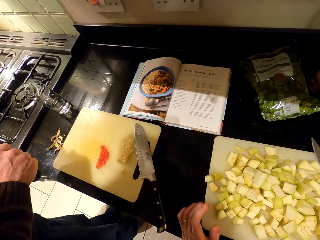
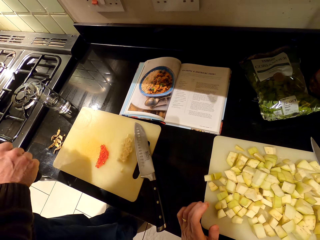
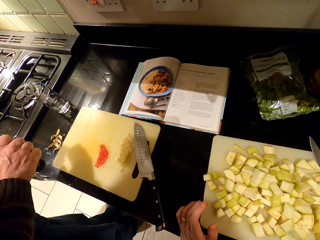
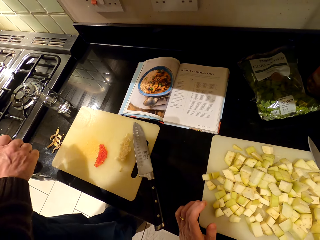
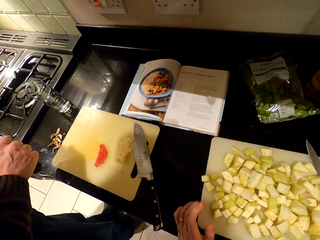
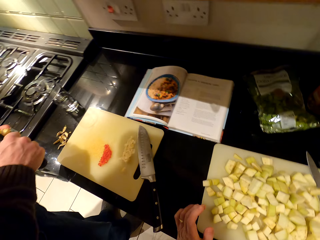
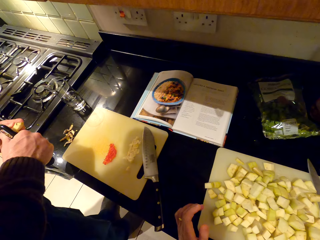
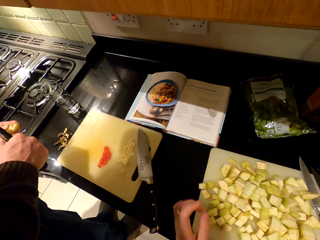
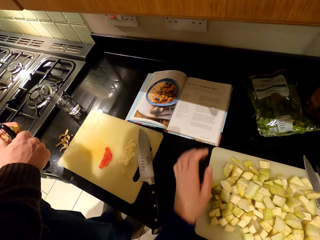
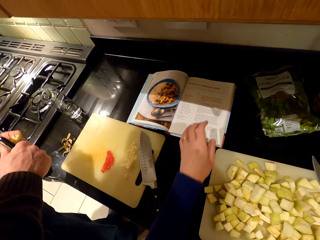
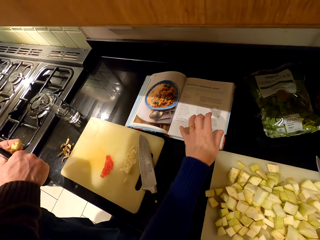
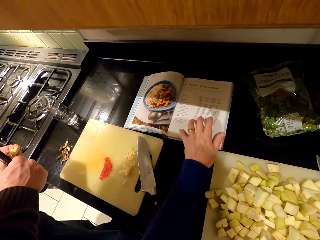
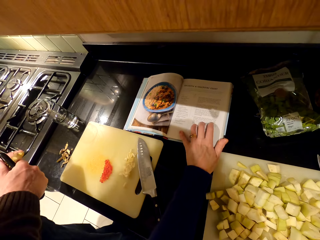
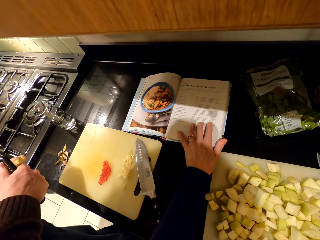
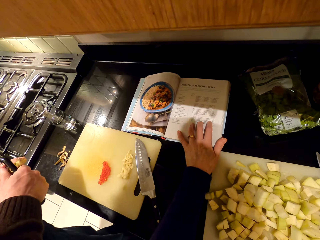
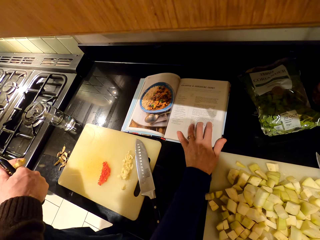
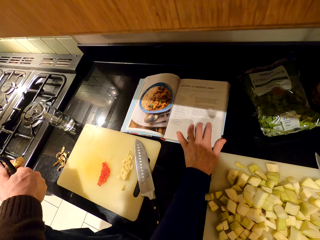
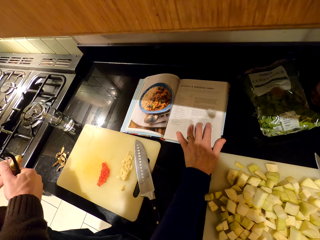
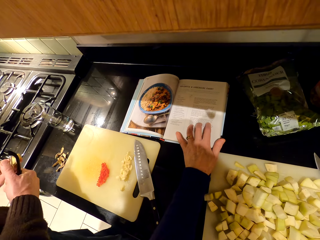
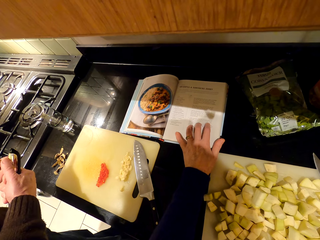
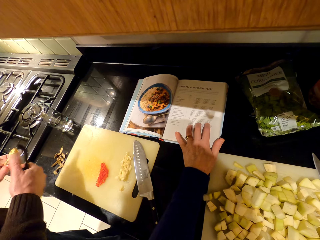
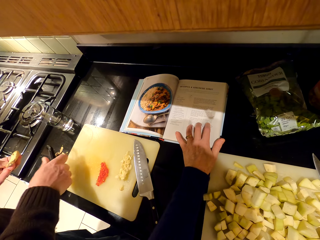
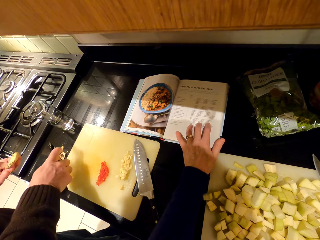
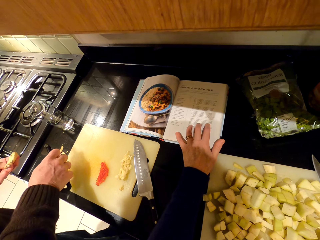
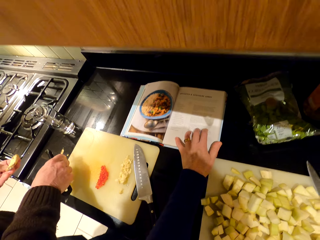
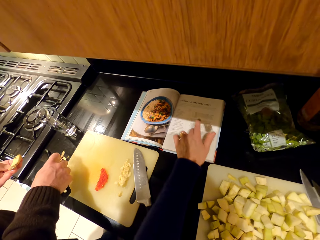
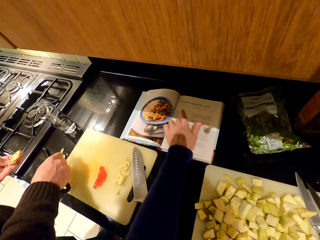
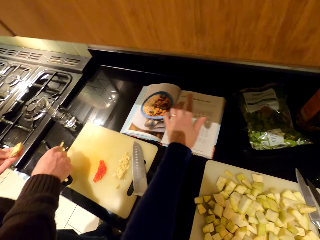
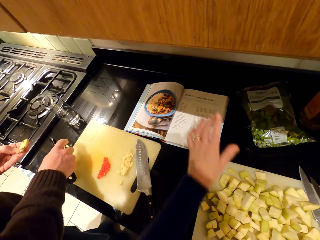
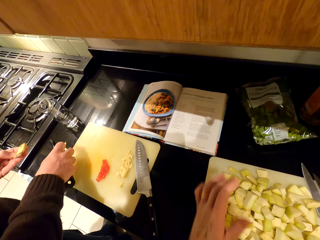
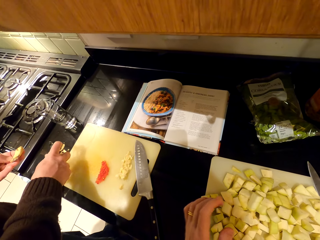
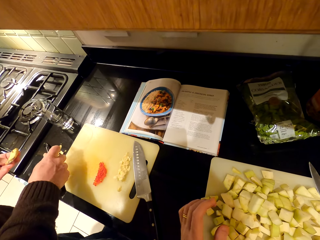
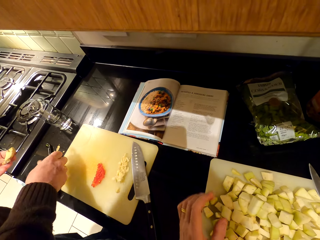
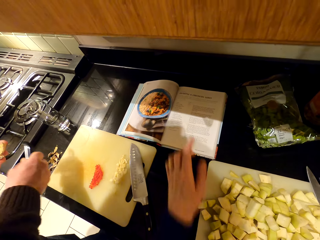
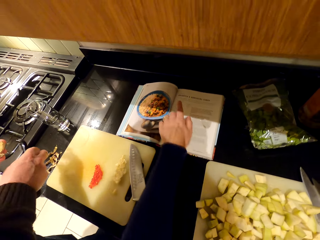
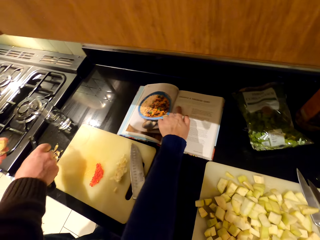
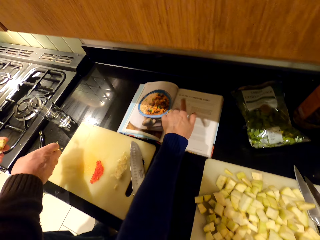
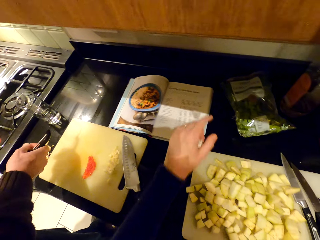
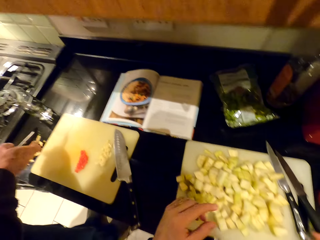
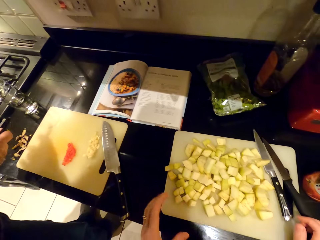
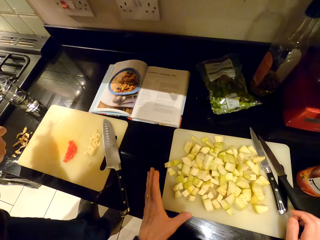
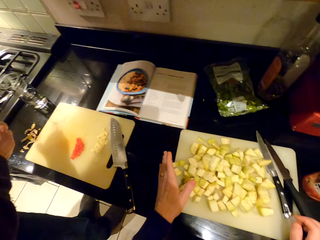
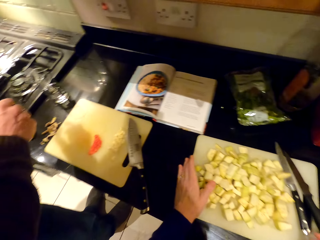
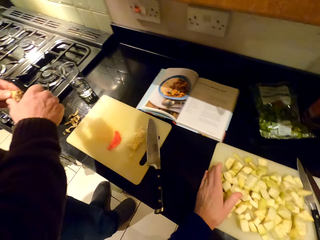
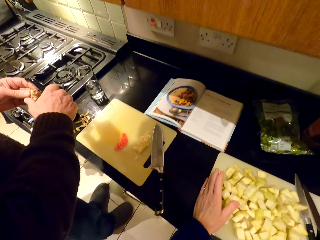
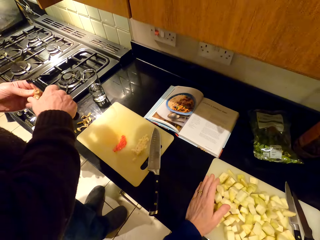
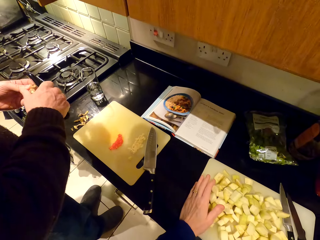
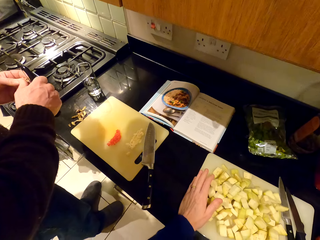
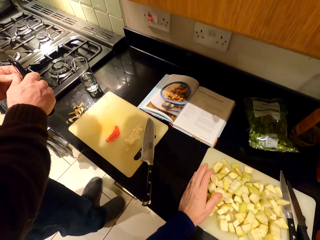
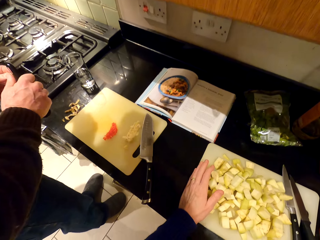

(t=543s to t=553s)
The camera wearer reads the cookbook. They point at the cookbook.

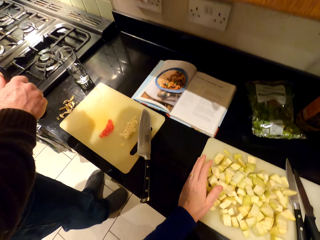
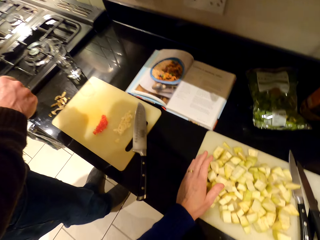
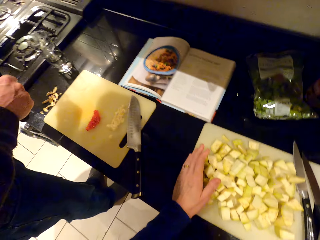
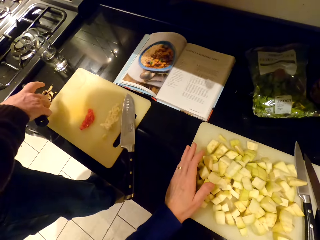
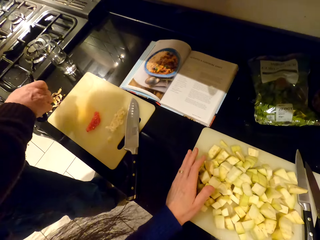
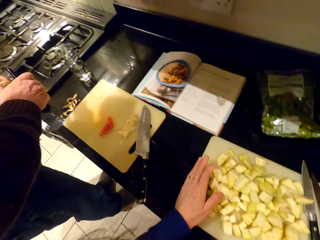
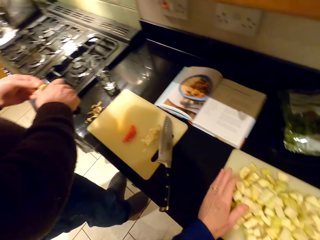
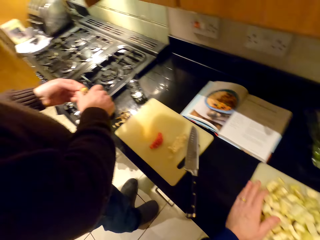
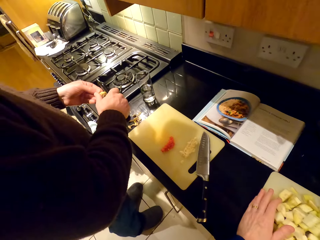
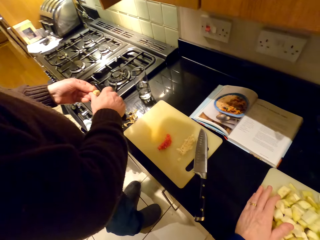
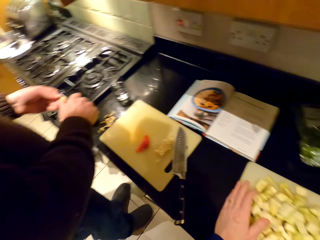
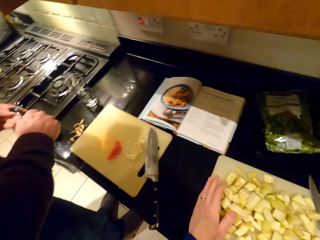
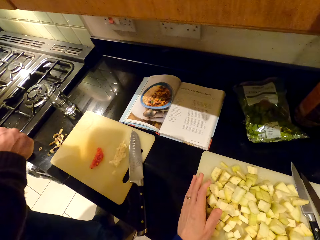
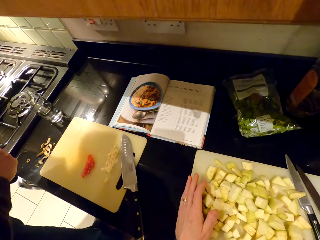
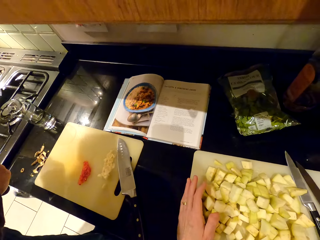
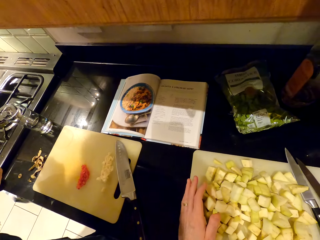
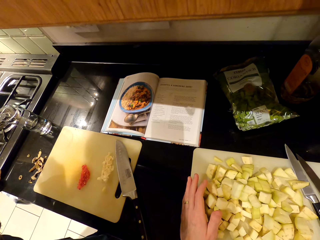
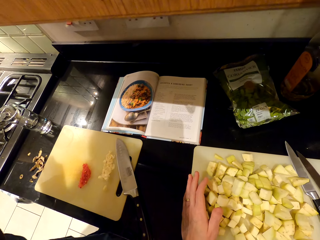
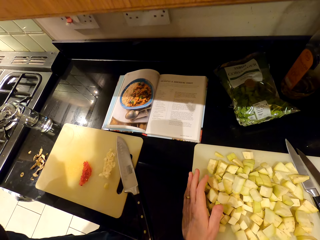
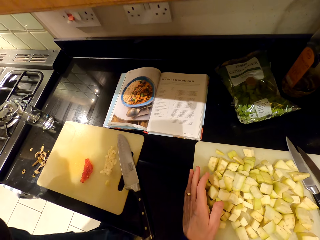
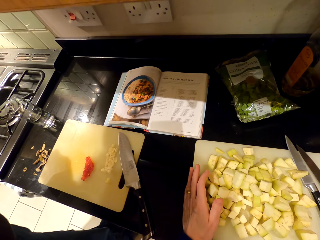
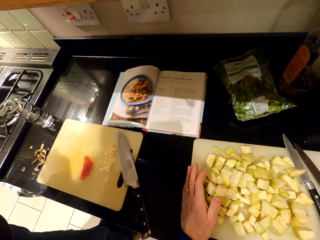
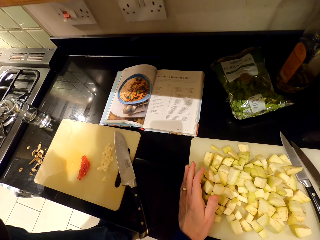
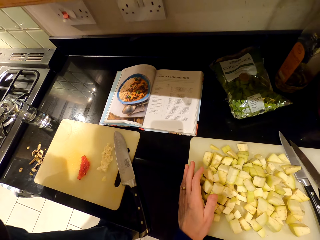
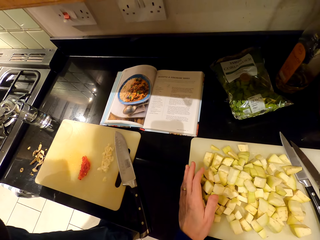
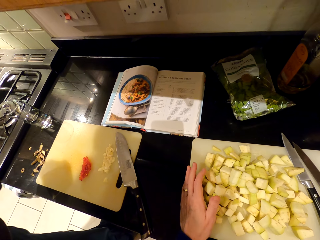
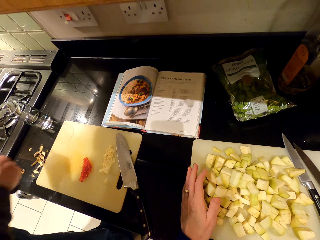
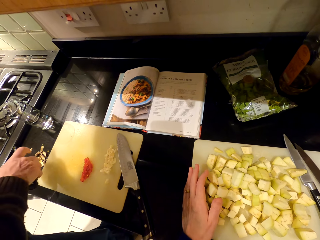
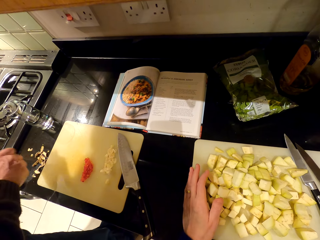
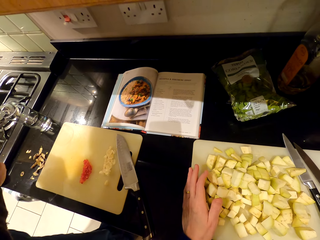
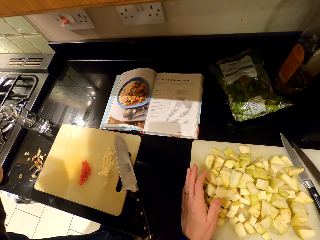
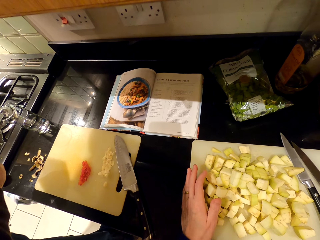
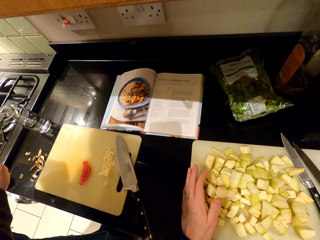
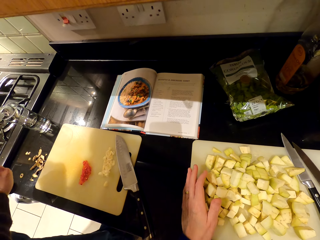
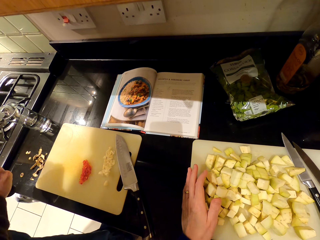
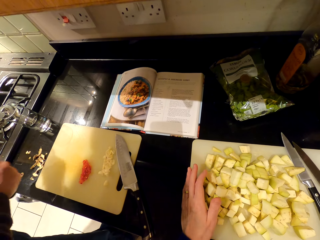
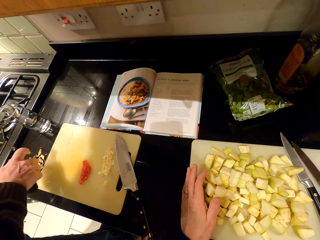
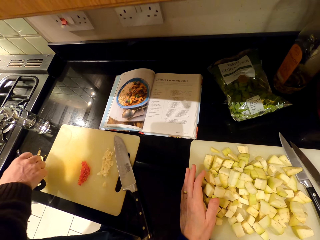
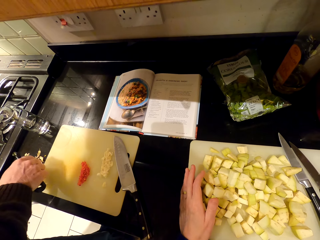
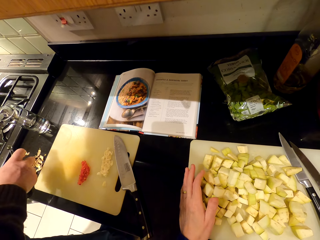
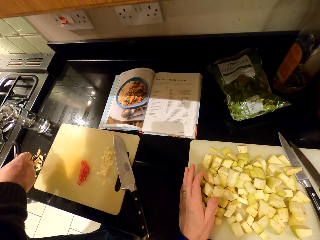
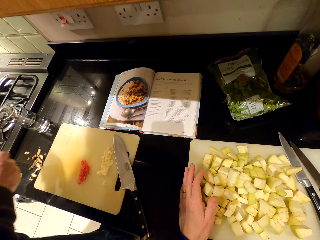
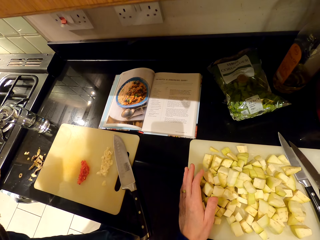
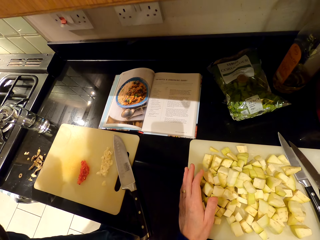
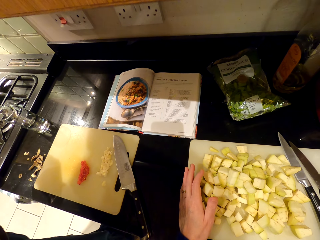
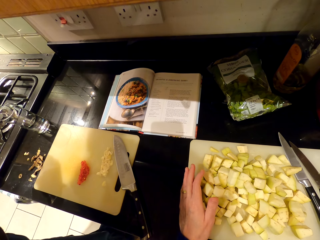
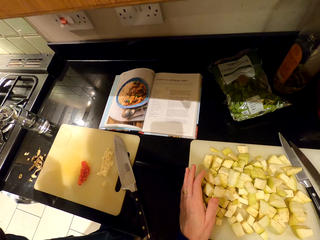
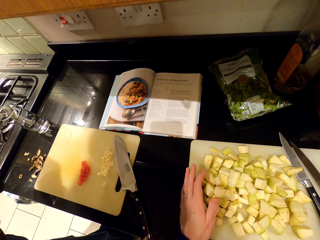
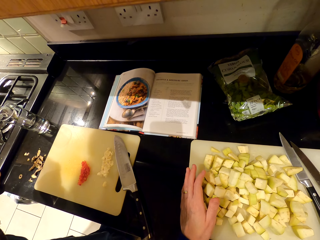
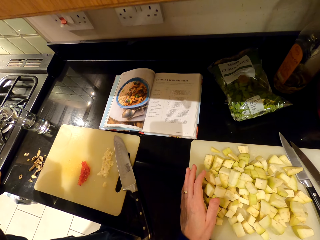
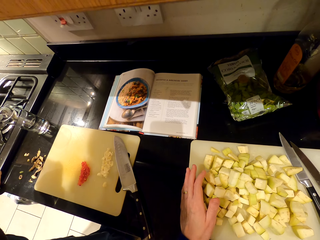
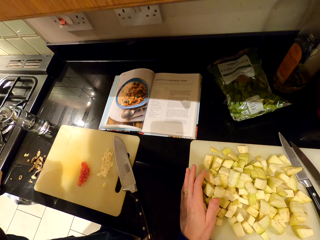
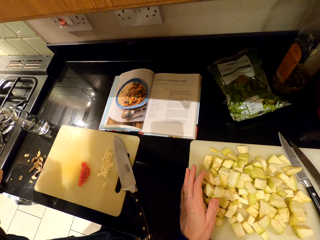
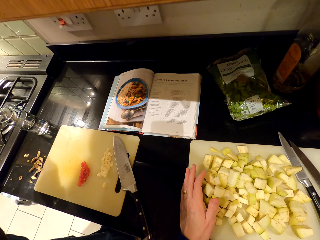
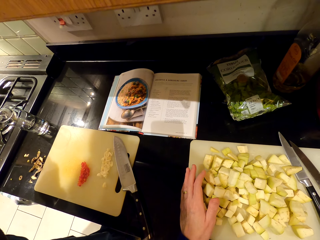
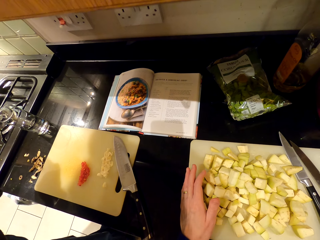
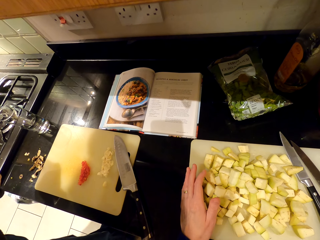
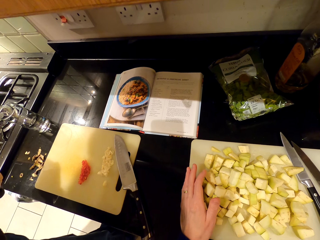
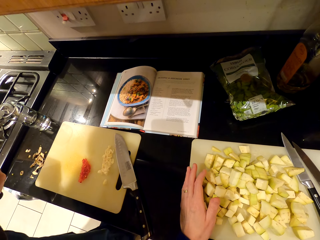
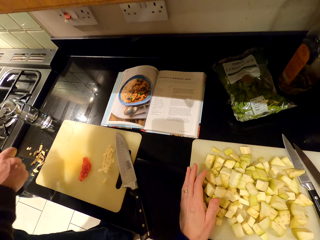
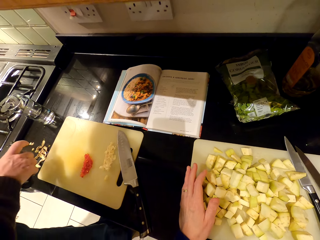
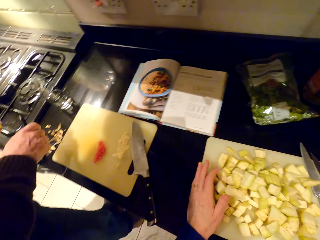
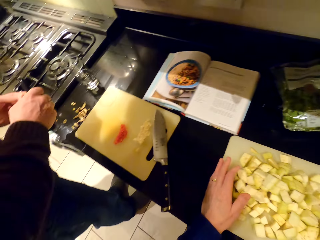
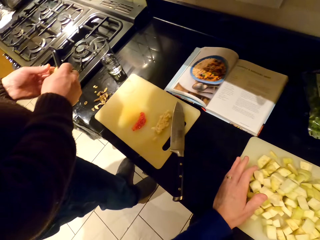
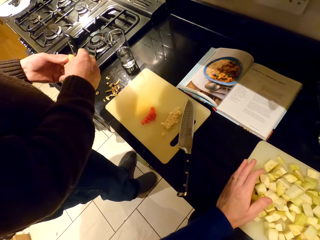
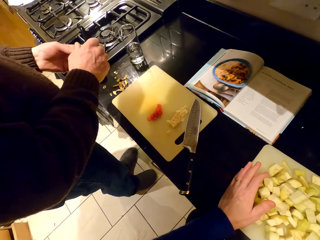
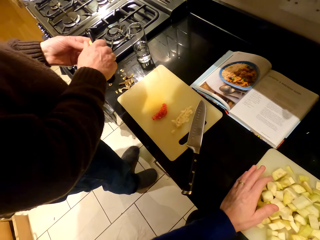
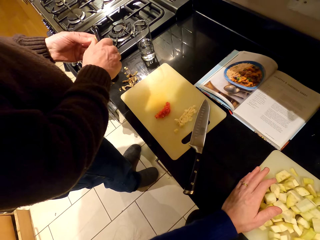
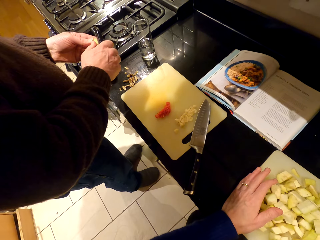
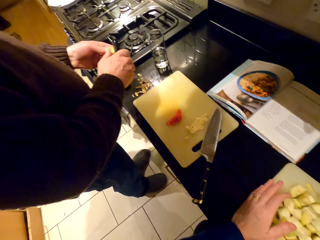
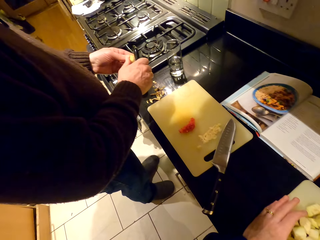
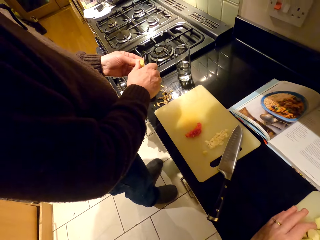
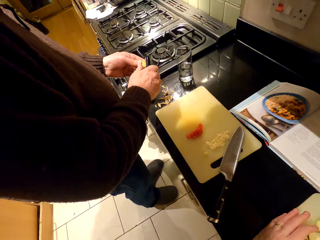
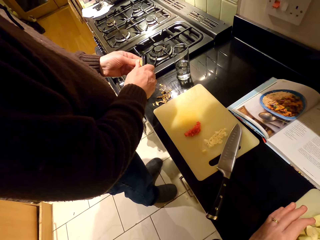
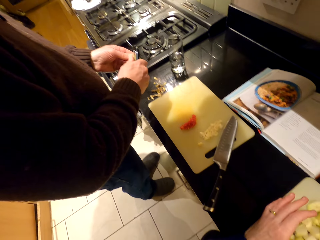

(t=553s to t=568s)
The camera wearer looks around. They read a cookbook.
